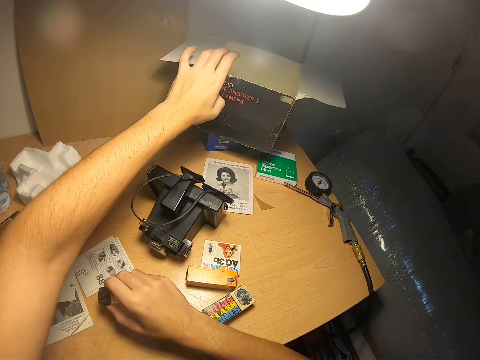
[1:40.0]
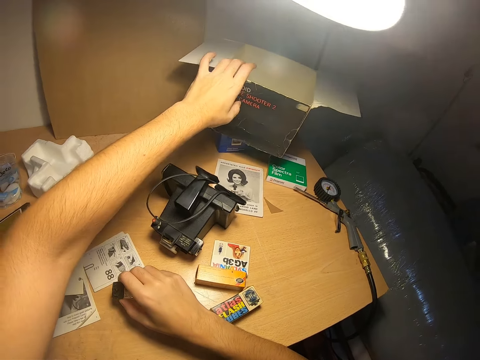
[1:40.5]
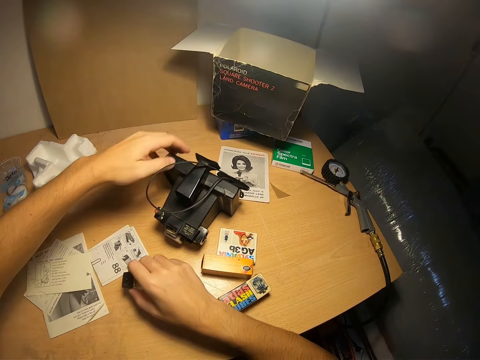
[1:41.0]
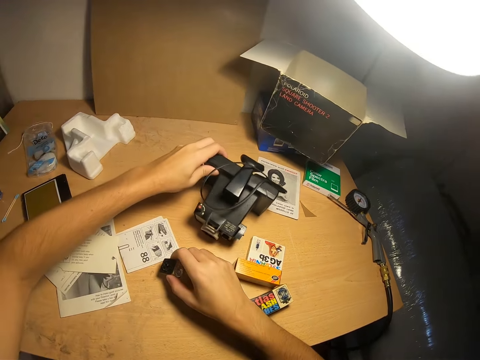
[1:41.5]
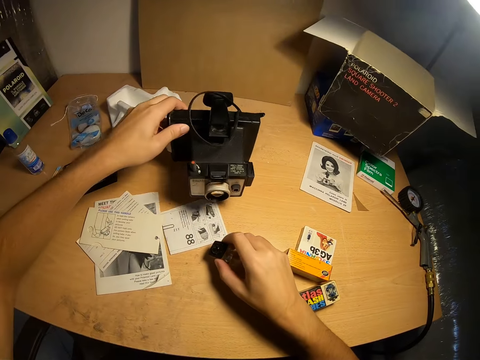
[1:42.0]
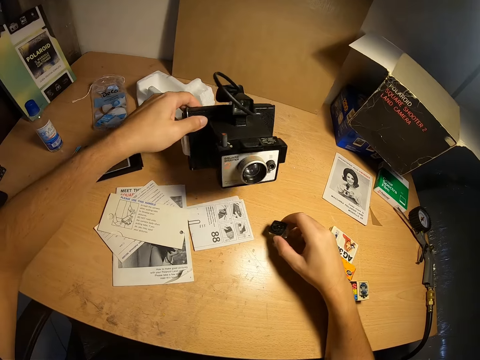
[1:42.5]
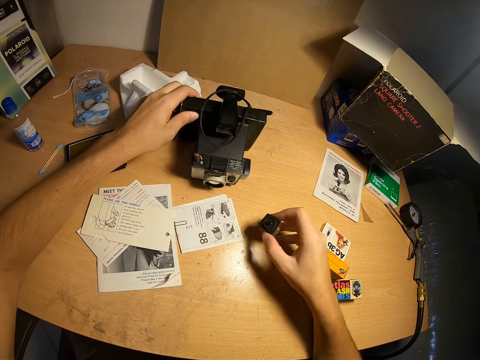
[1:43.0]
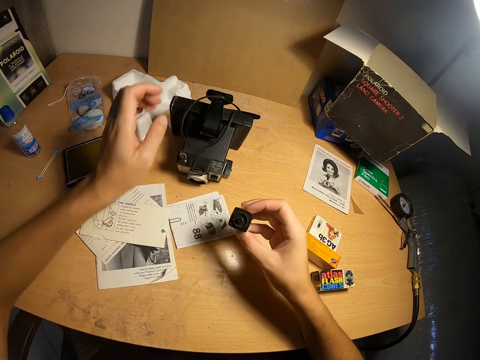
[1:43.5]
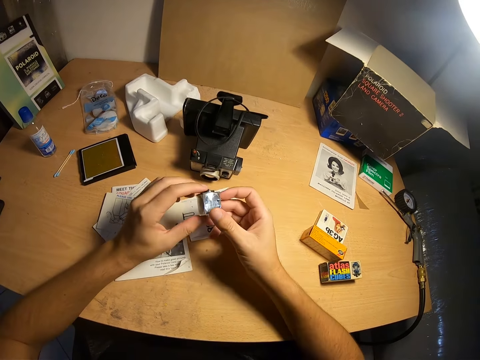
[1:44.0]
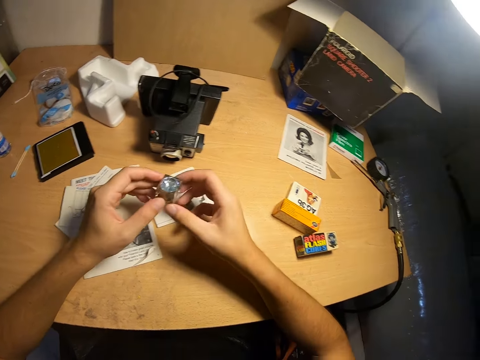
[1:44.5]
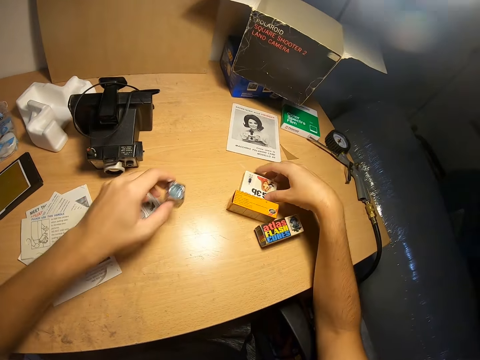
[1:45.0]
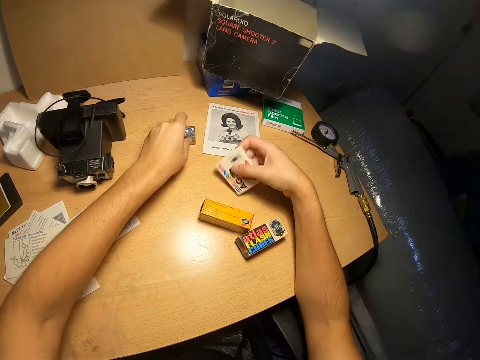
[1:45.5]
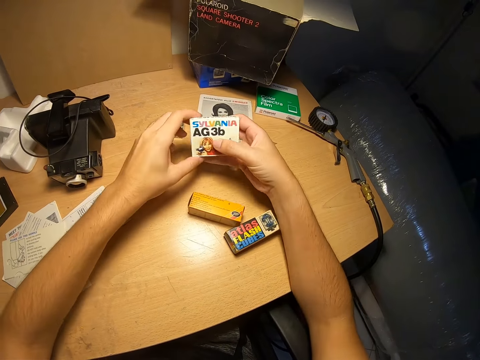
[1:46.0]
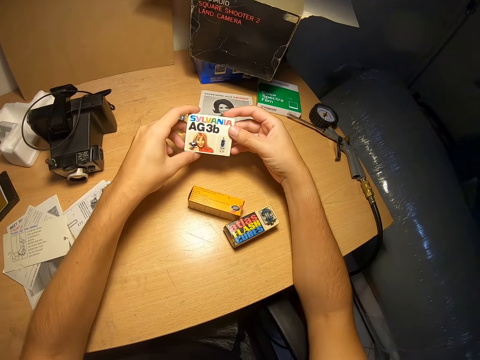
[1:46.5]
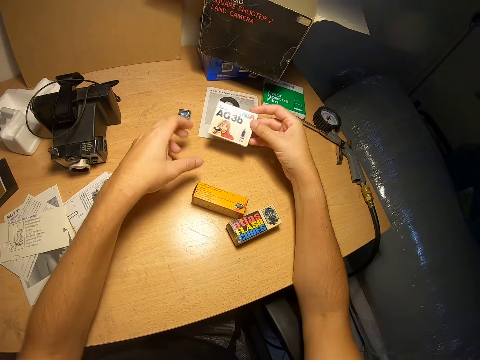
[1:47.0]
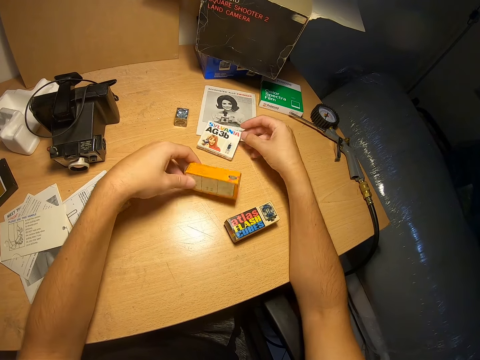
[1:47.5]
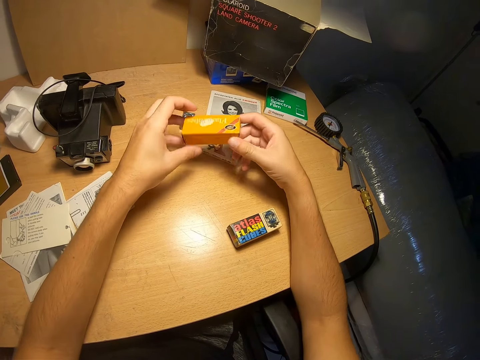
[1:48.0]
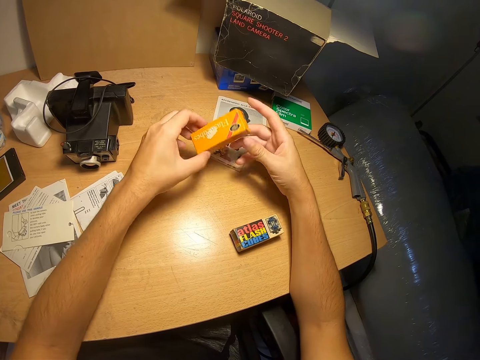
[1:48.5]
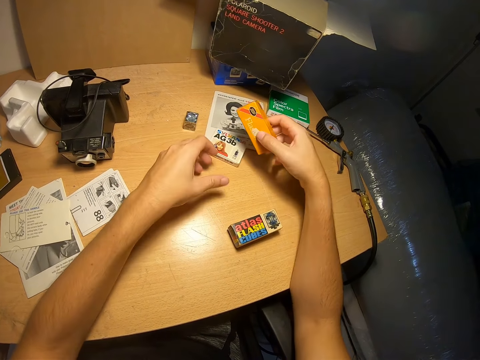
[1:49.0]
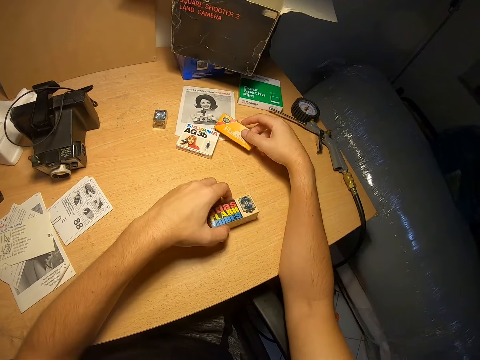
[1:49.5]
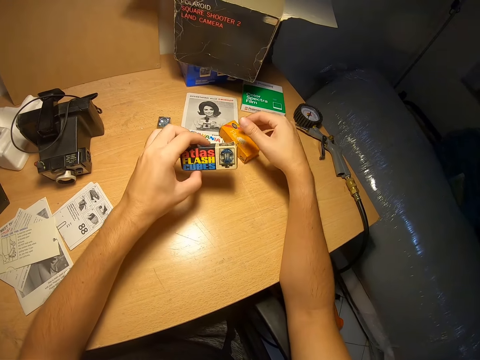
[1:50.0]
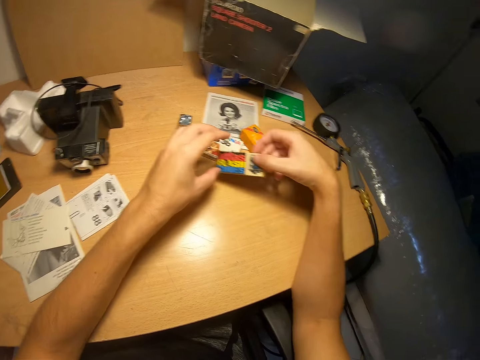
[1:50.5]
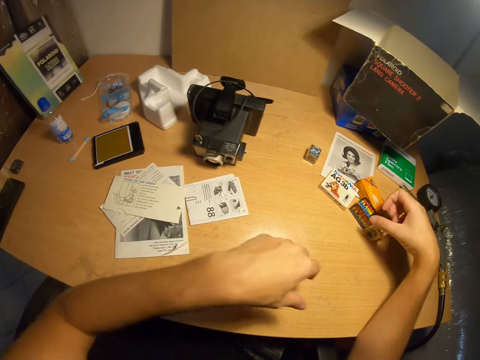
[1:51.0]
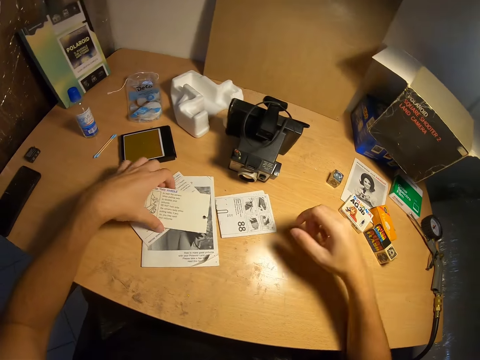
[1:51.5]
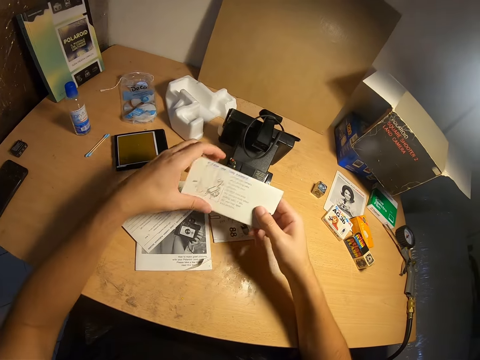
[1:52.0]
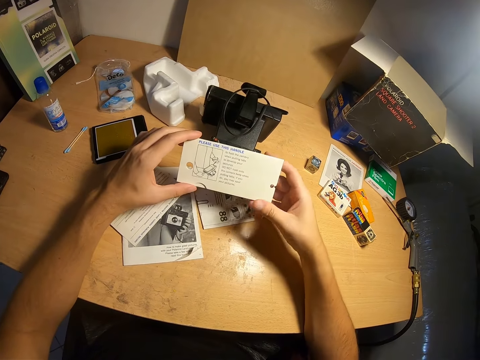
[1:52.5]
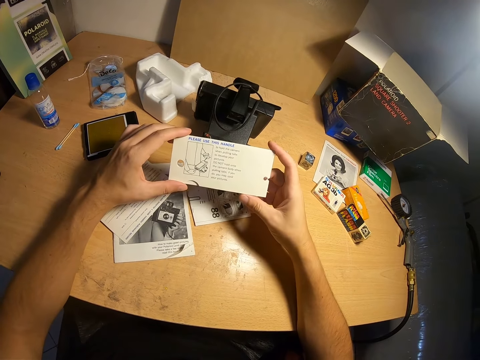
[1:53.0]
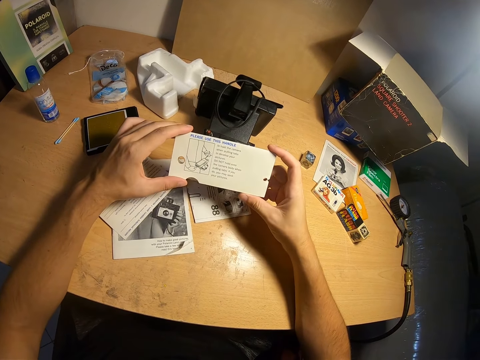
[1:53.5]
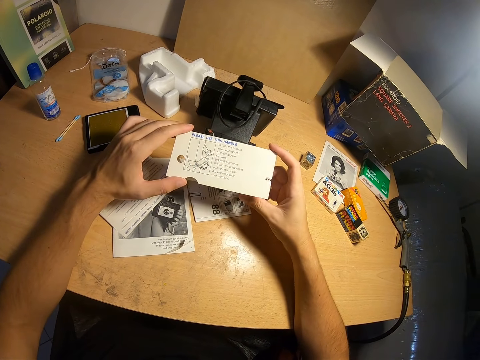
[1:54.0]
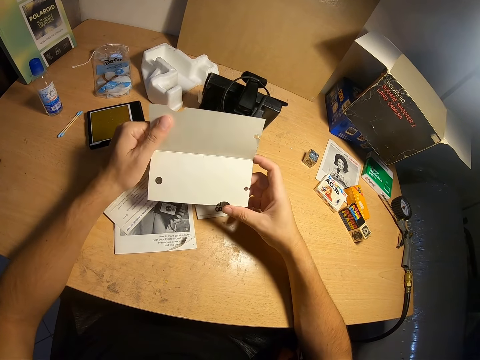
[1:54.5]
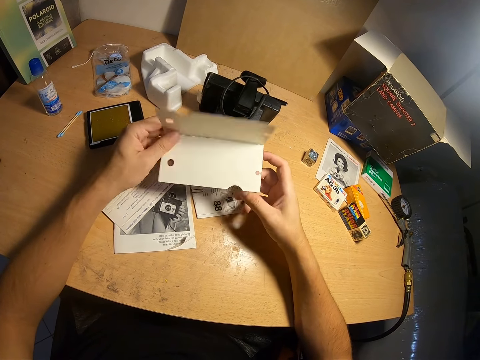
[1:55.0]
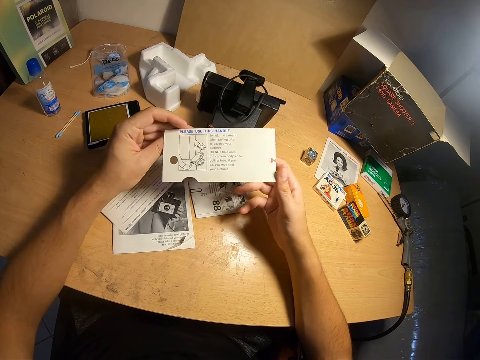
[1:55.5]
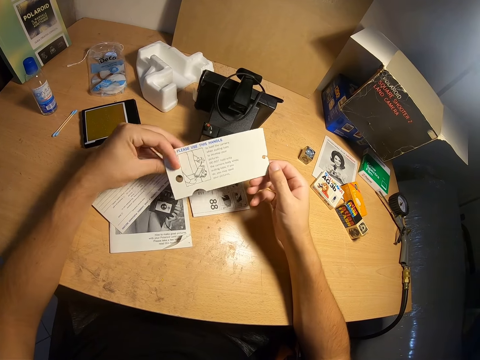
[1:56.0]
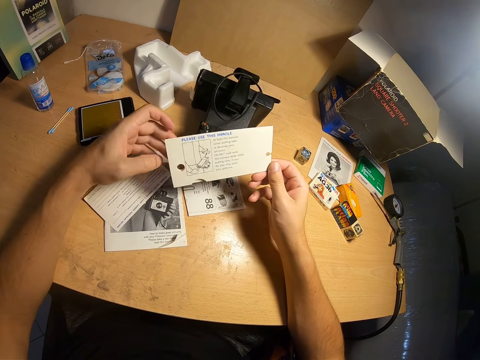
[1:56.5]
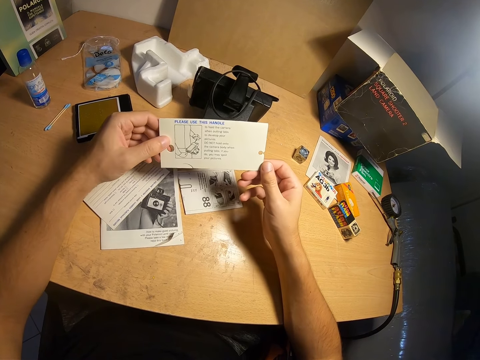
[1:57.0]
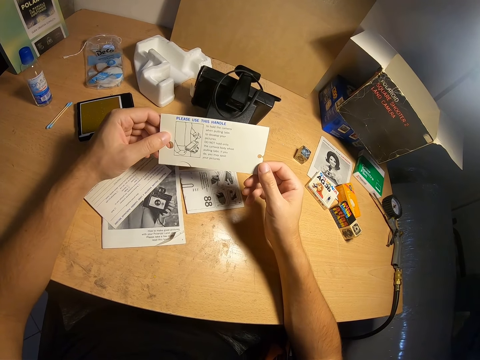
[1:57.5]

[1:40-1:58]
The camera wearer lifts the camera. They put the camera on the table. They look at the camera parts. They put the camera roll on the table. They pick up a card from the table and put the card on the table. They pick up a box from the table and put the box on the table. They pick up the box from the table and put the box on the table. They look at the camera manuals. They pick up the card from the table. They look at the card.

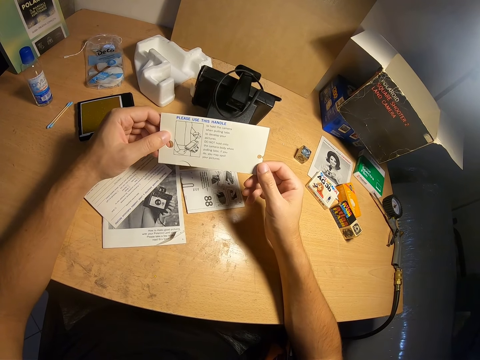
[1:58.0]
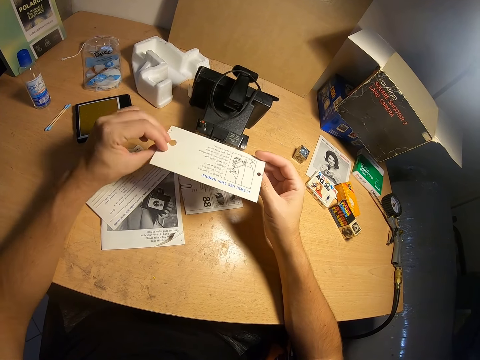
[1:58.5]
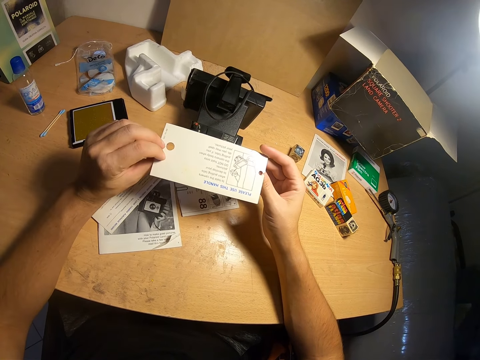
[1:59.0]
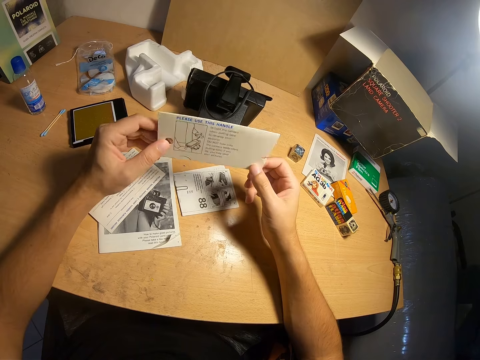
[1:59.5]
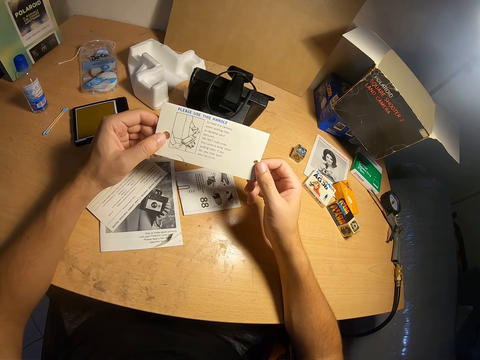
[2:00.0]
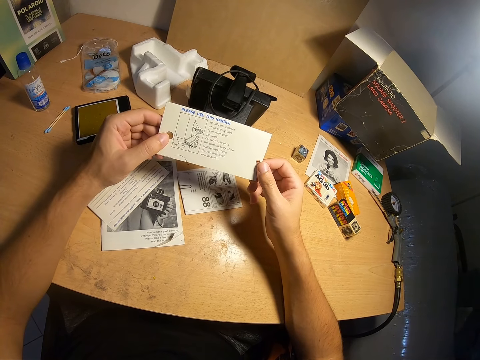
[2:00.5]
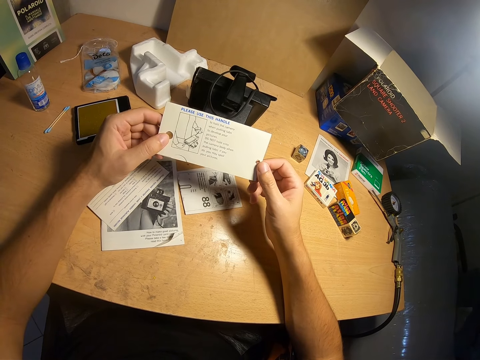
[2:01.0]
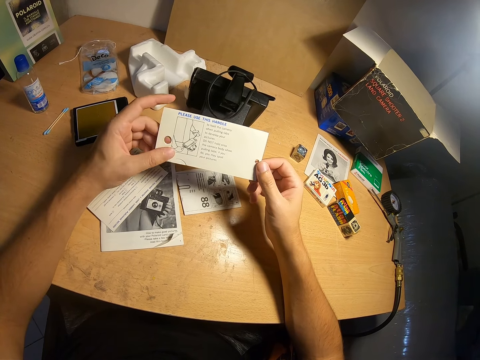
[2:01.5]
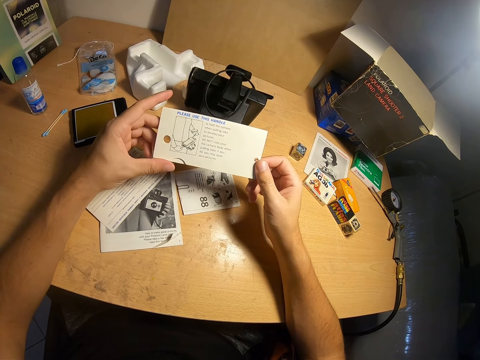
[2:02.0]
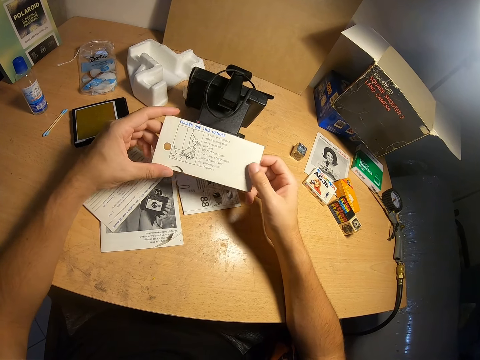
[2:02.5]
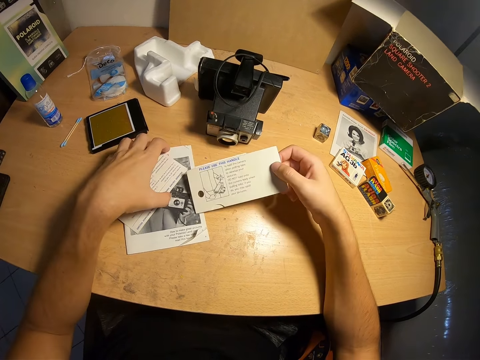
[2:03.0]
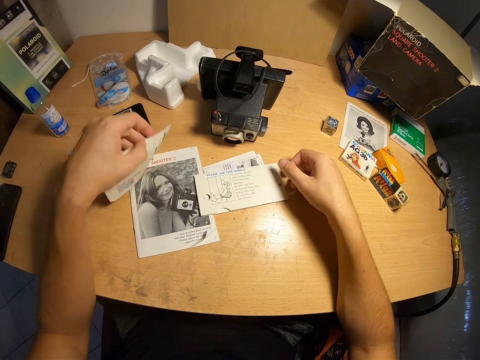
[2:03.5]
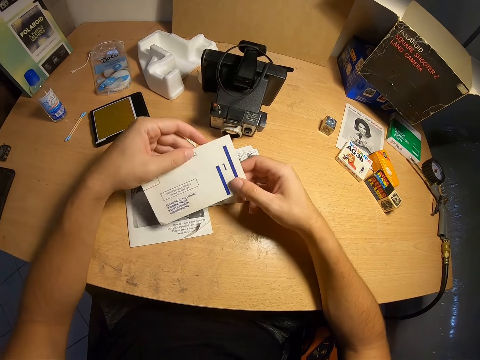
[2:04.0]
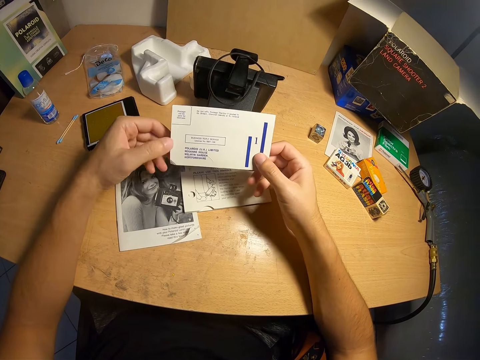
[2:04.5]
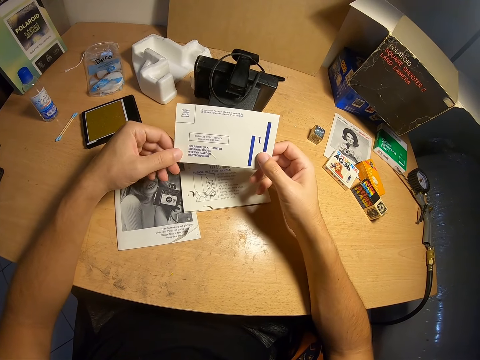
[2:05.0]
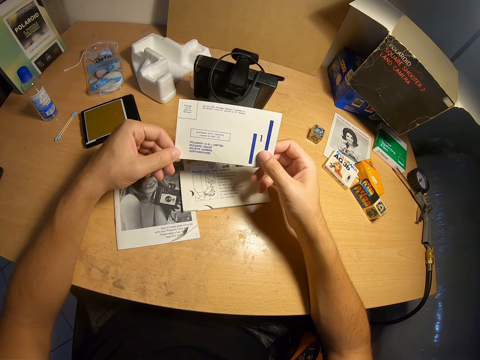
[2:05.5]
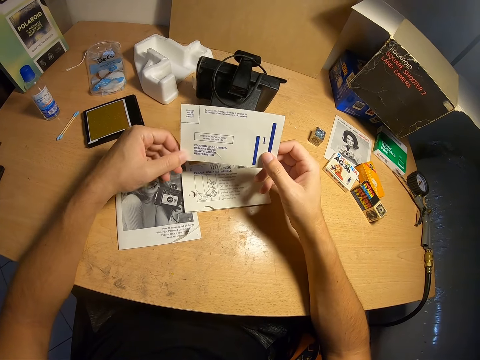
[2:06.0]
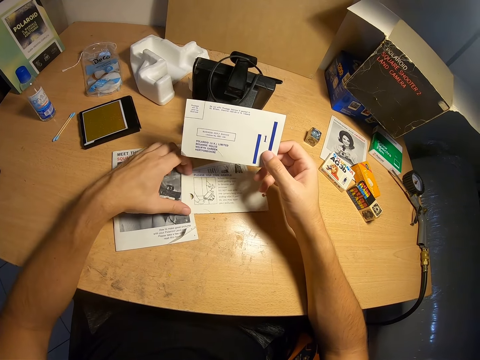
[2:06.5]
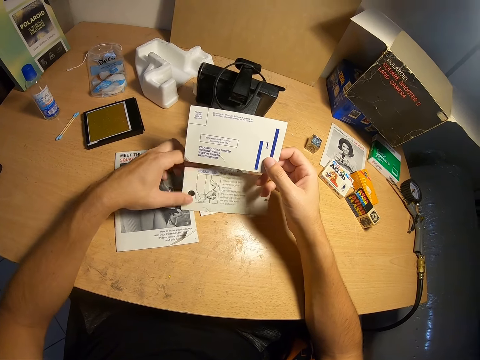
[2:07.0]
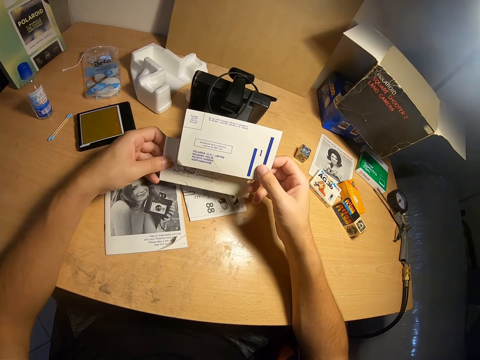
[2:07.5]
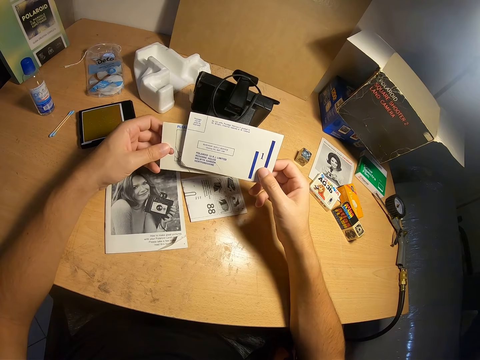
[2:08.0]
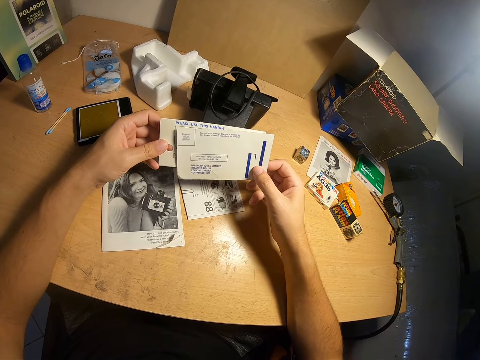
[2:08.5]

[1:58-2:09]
The camera wearer puts the card on the table. They pick up a paper from the table. They pick up a card from the table.
